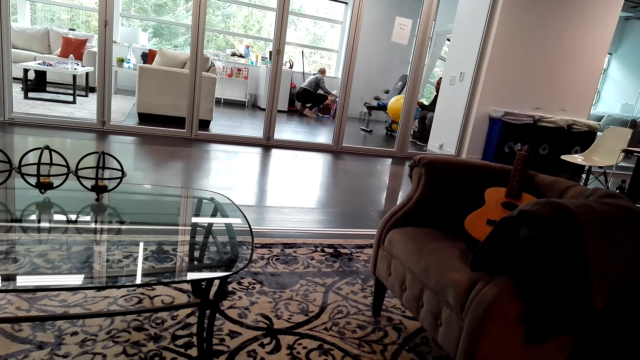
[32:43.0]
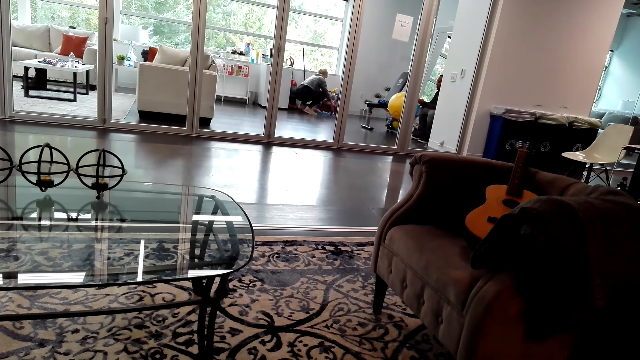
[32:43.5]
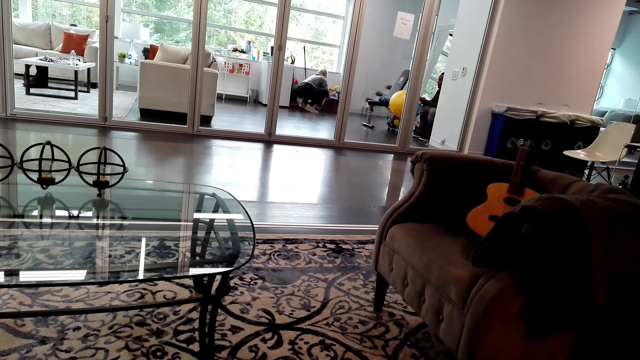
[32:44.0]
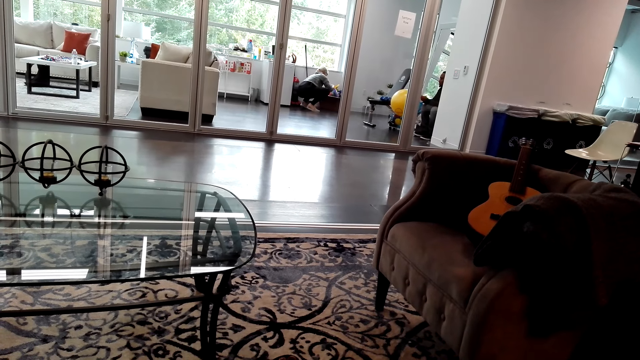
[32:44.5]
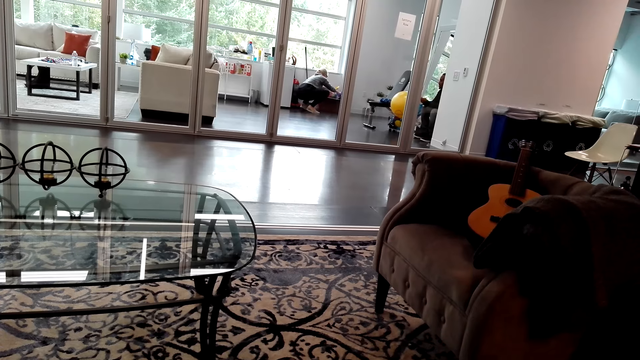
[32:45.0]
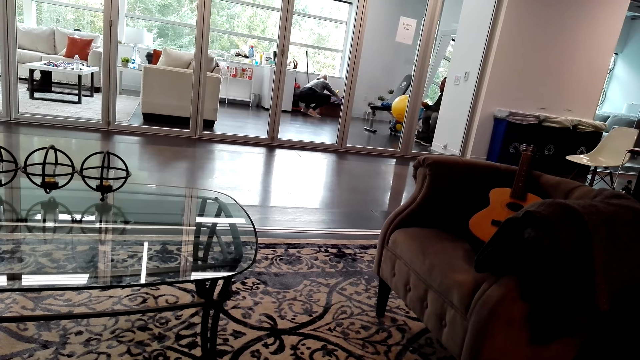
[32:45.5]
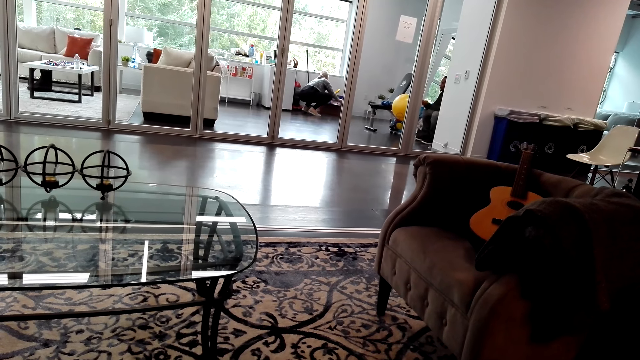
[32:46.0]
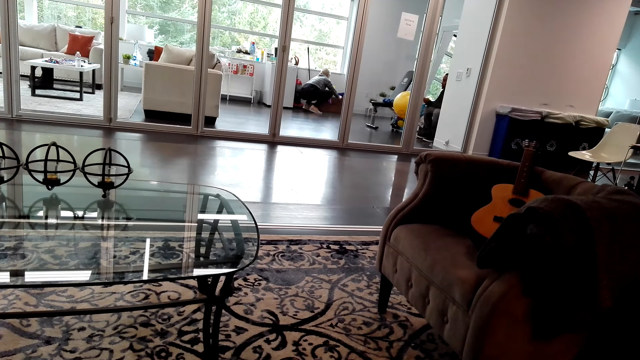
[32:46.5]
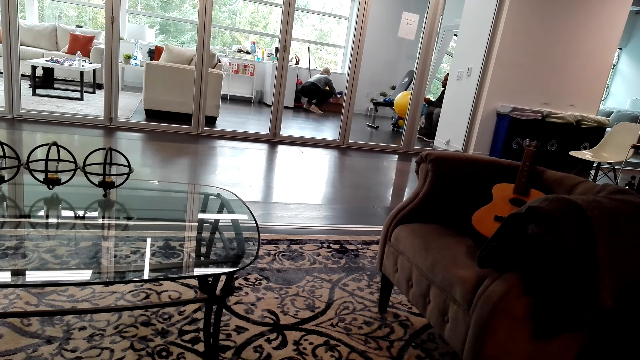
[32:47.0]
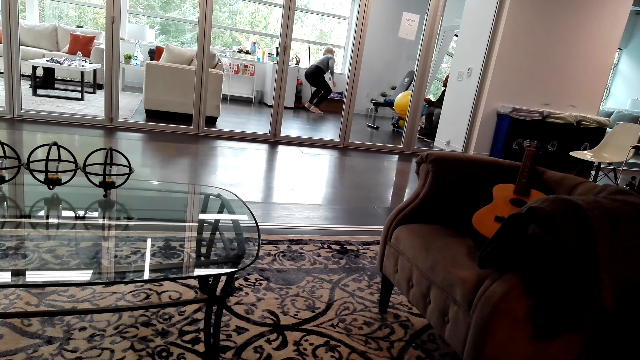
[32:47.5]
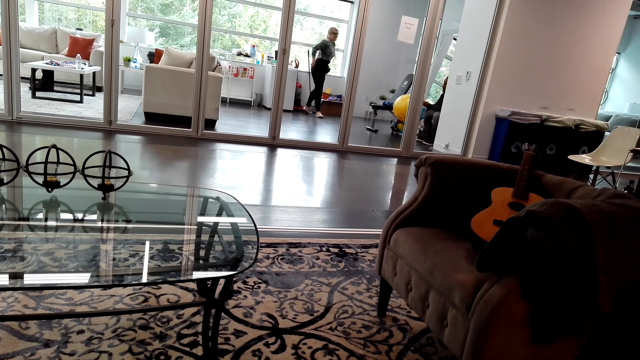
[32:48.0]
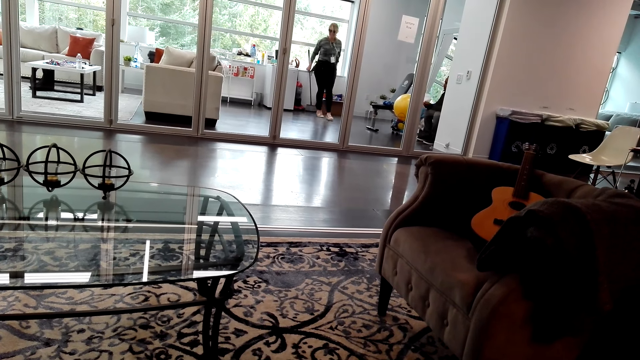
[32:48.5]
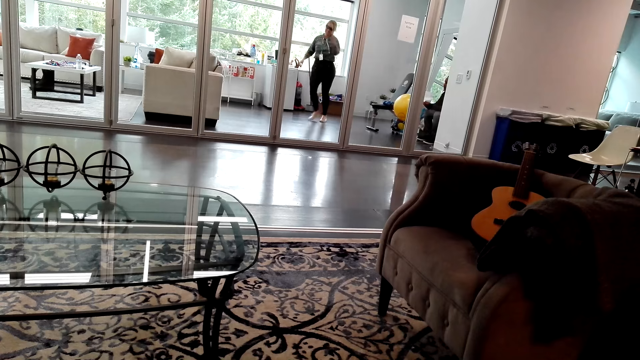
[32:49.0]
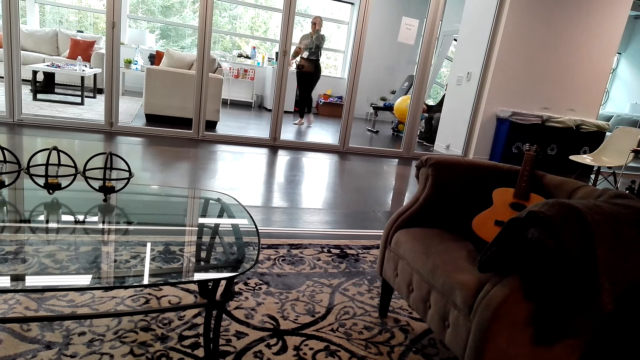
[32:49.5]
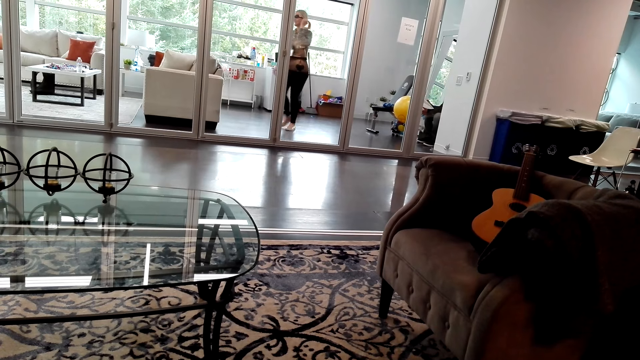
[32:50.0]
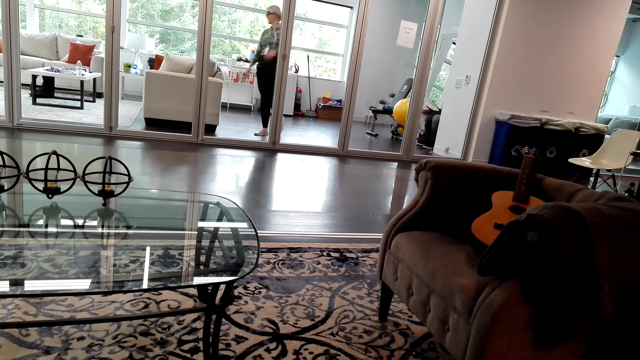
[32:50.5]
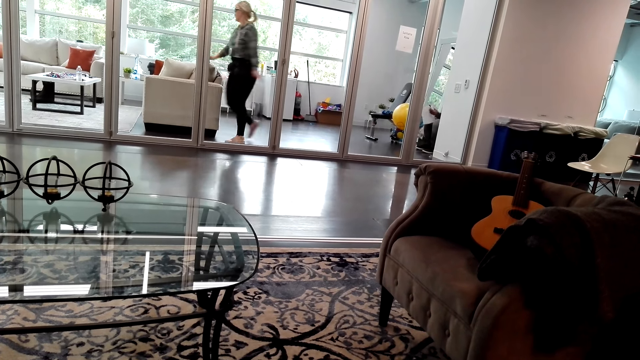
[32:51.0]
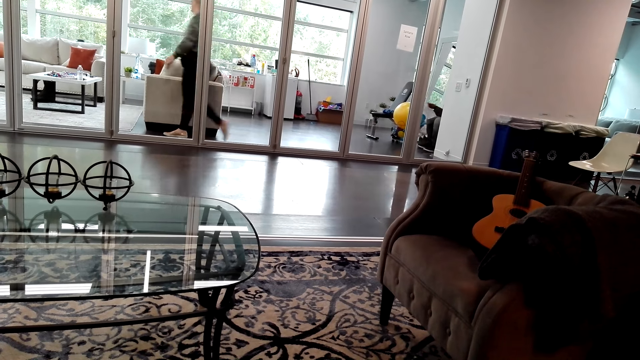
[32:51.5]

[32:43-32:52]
A lady moves the box, puts the decorations in the box and walks around the room.

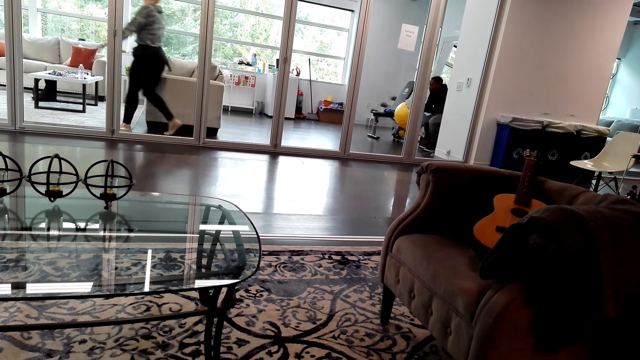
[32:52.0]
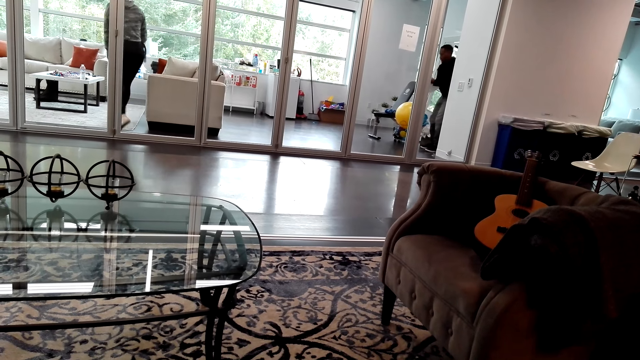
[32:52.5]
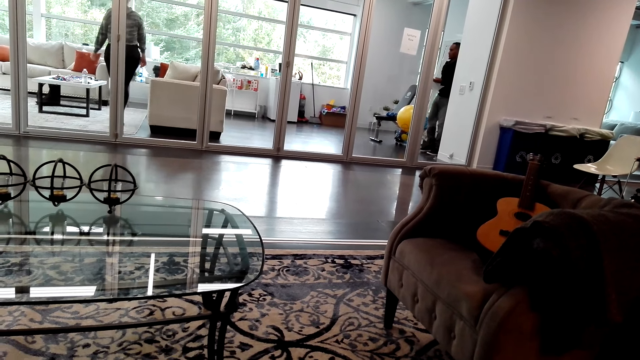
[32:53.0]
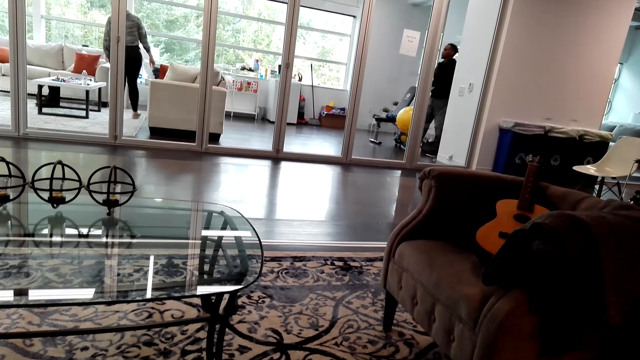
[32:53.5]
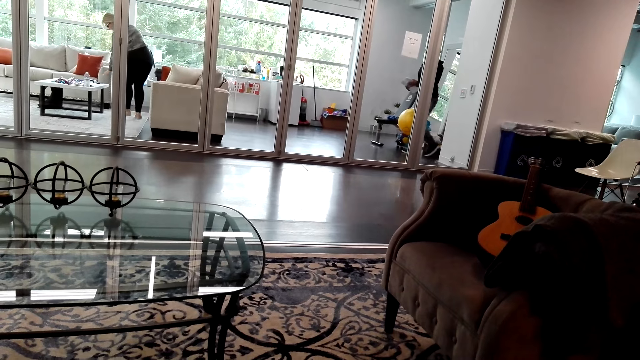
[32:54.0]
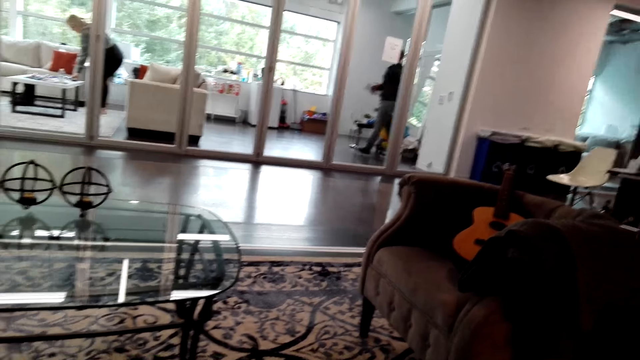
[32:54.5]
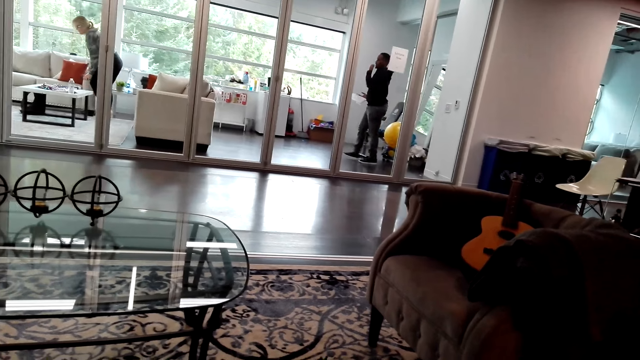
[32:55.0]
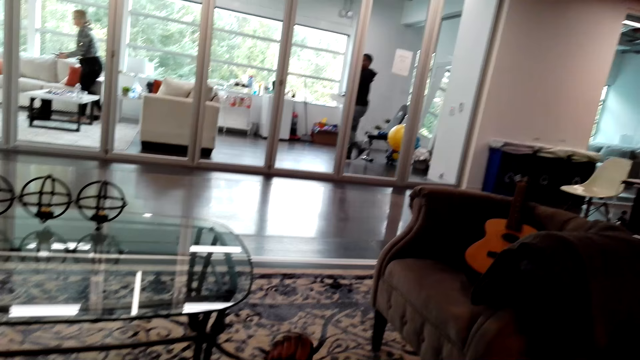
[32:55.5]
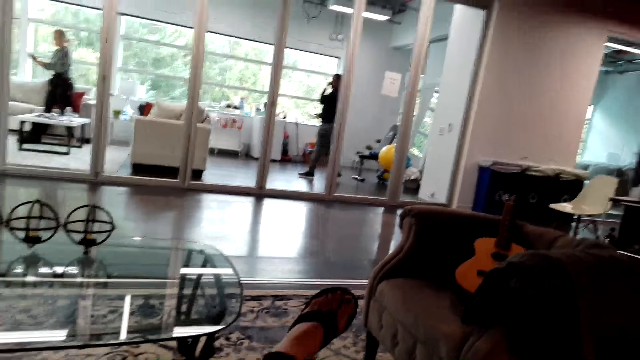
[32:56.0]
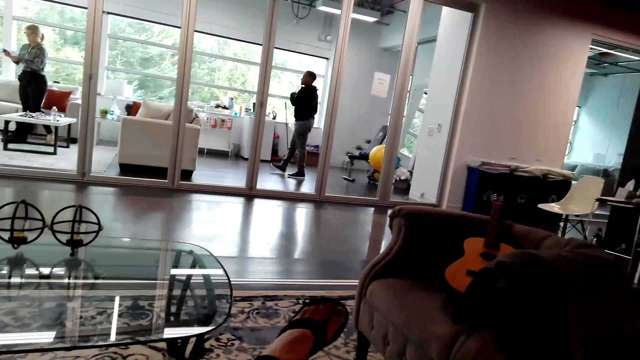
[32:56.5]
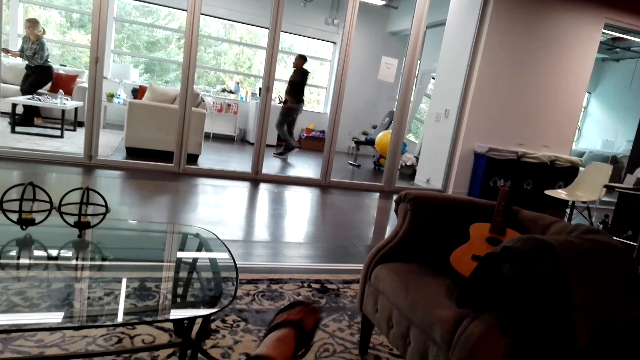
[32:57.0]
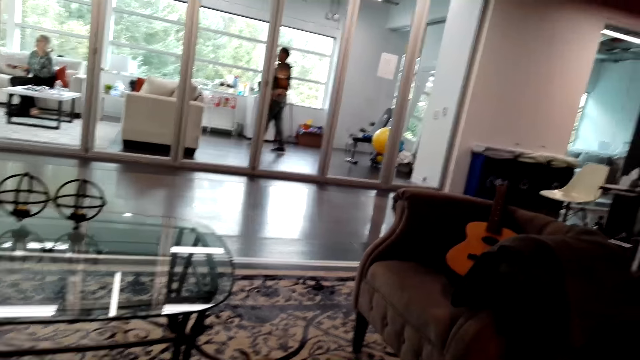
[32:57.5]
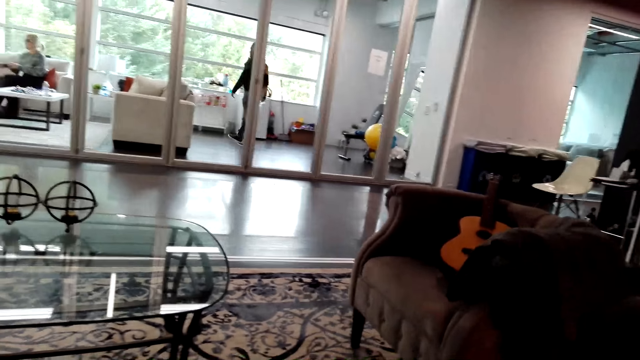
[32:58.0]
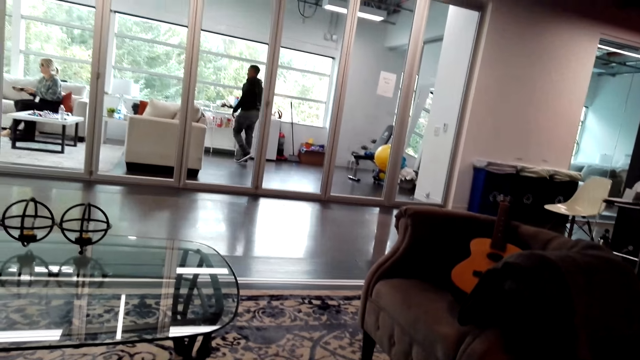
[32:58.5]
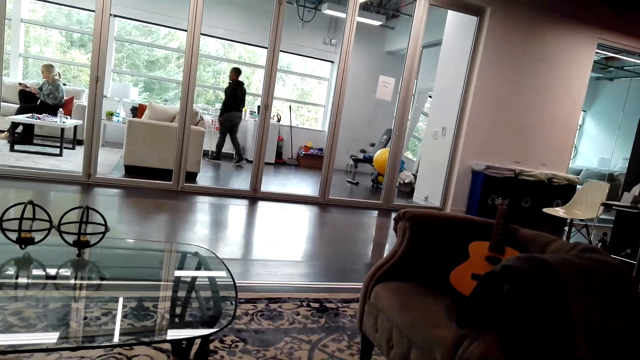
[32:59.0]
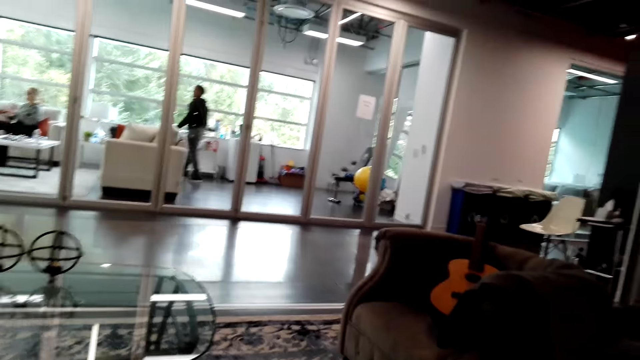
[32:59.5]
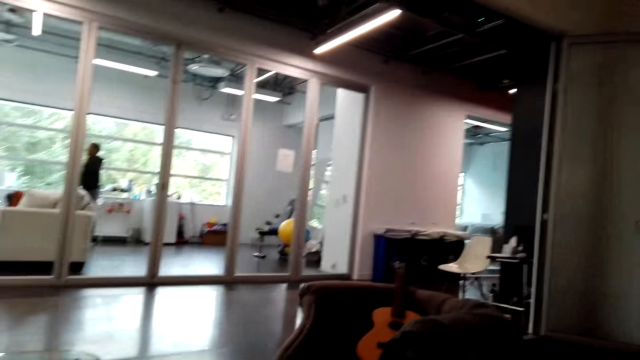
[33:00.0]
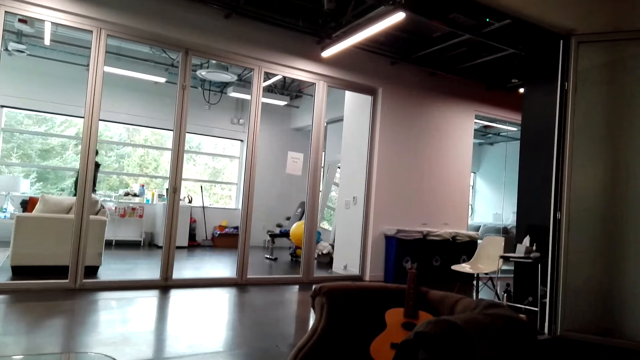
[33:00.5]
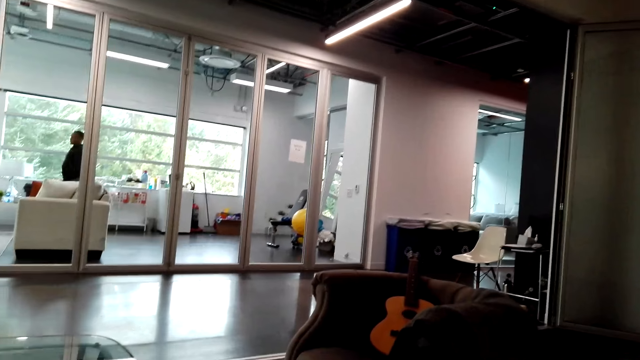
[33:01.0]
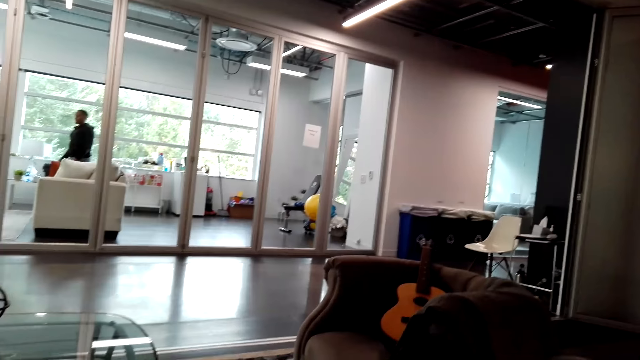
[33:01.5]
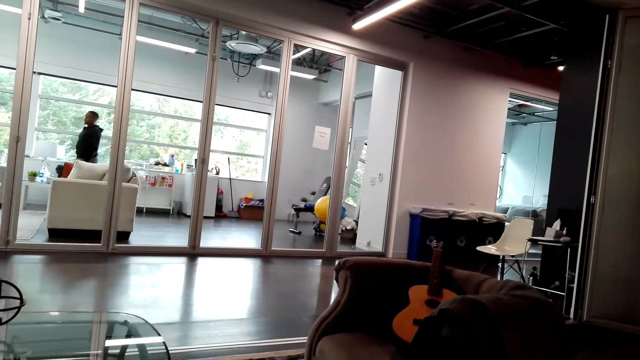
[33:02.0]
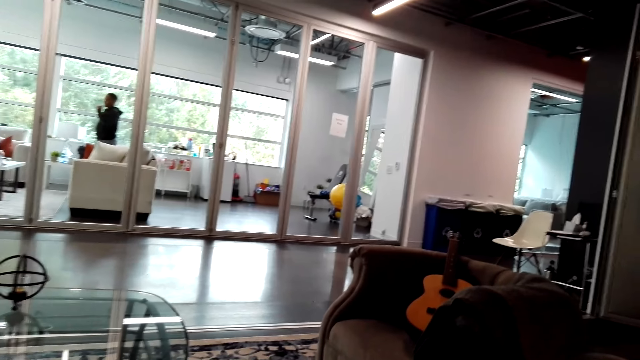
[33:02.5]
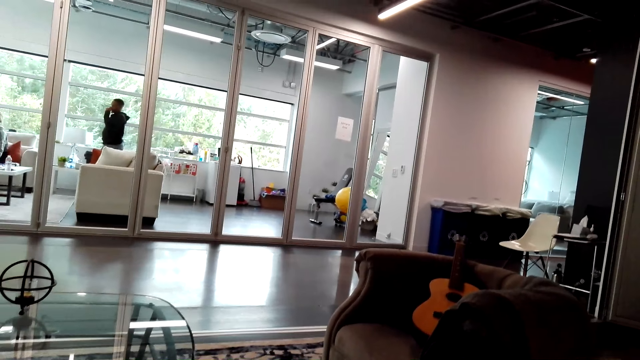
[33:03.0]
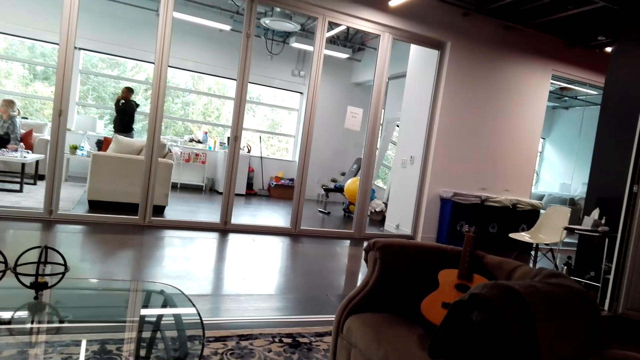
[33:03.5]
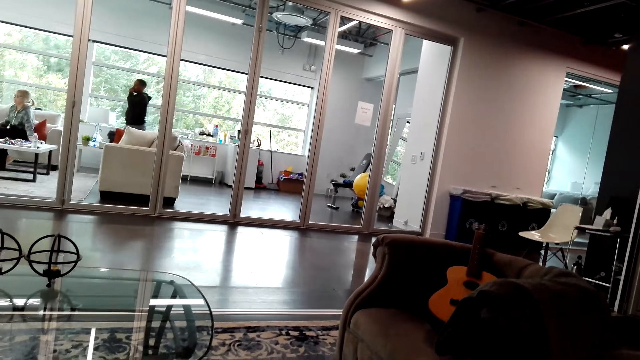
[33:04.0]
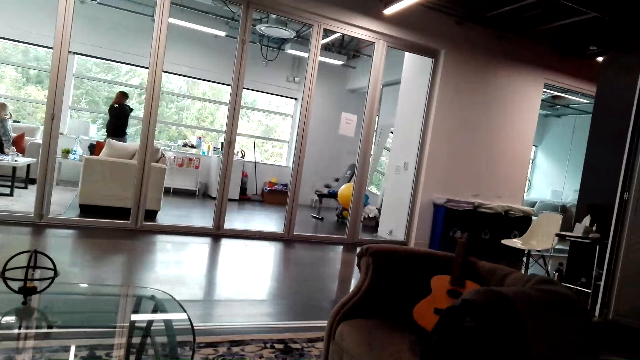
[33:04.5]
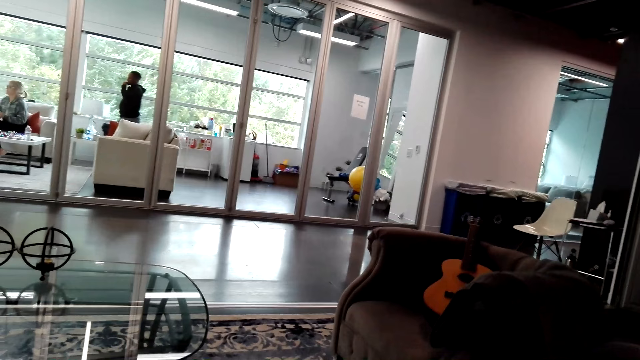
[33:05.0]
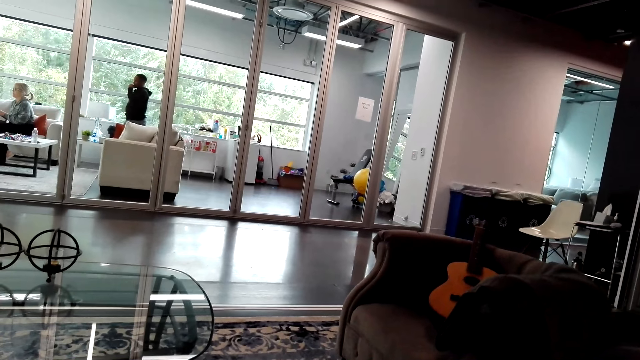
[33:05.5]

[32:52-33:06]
A man walks around the room. The lady picks up a remote from the table. The camera wearer moves her leg. The lady operates the remote and sits down. The man touches his face. The lady picks up the remote from the table.
